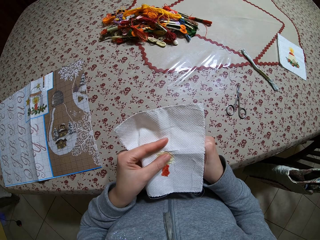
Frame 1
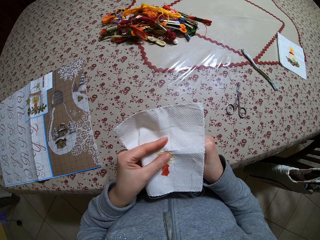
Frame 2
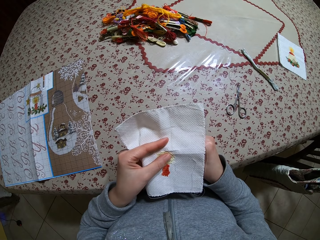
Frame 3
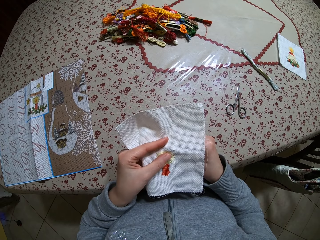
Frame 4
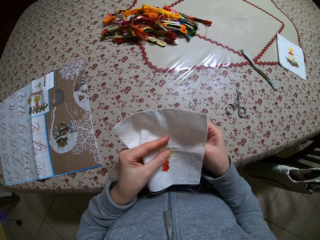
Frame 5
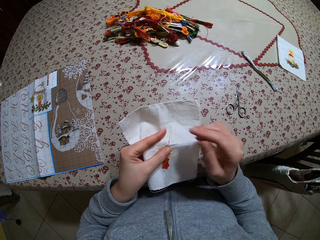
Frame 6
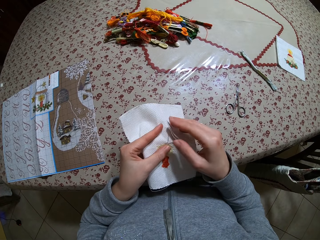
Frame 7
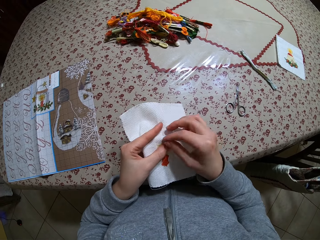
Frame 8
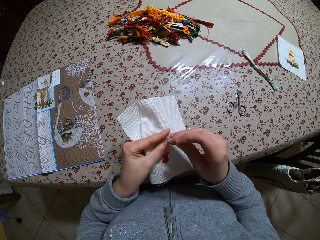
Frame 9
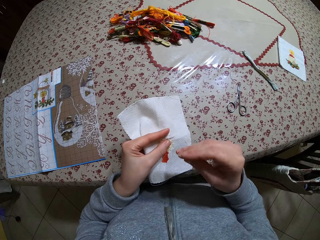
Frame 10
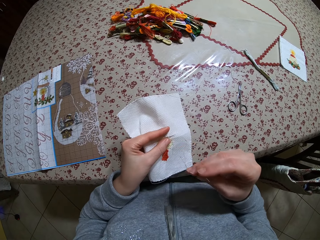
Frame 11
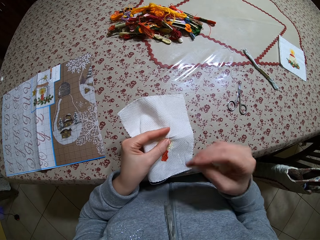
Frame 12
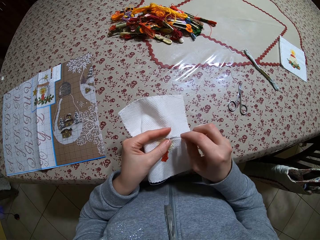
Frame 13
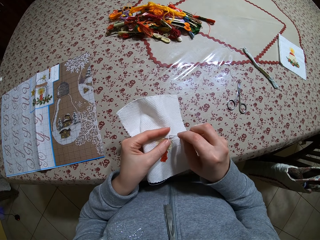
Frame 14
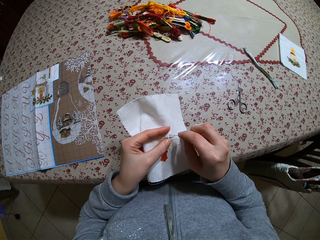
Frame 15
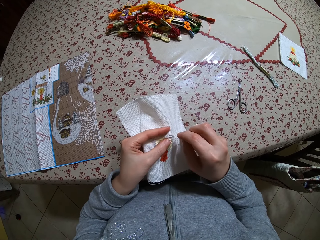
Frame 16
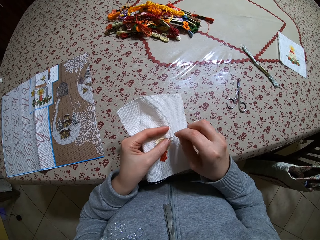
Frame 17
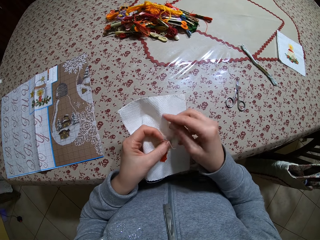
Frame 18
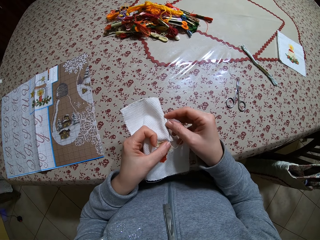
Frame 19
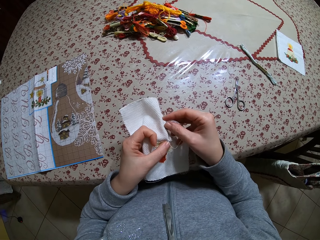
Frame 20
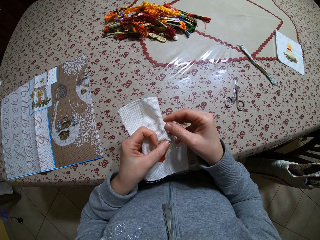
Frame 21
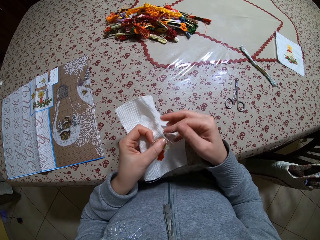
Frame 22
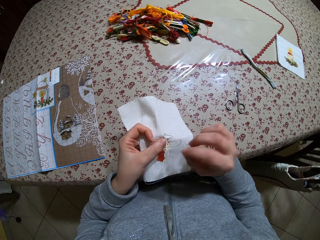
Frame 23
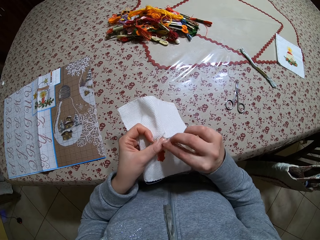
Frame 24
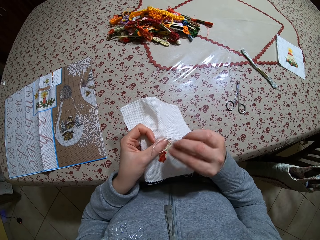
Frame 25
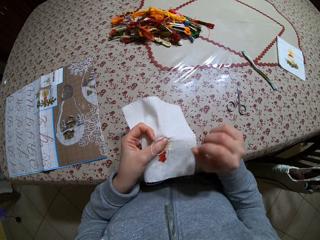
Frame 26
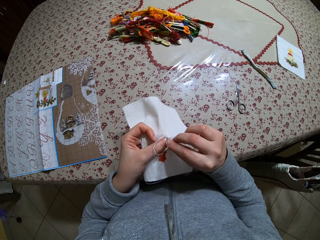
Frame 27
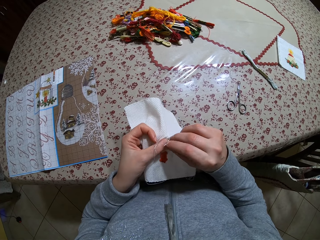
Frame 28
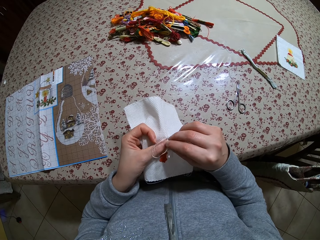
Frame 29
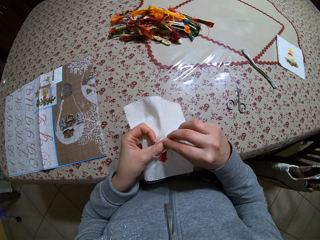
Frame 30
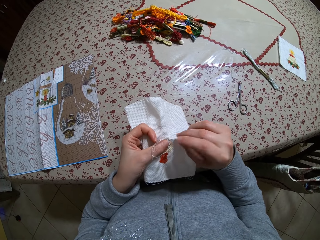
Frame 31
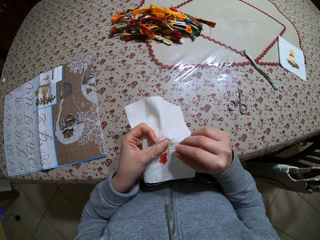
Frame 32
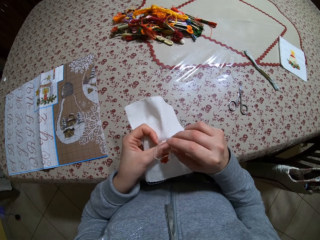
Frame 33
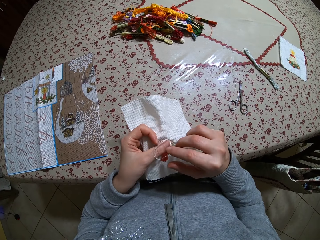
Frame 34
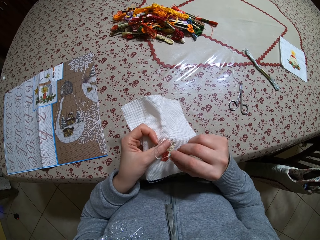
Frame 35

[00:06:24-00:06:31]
The camera wearer sews the cloth.

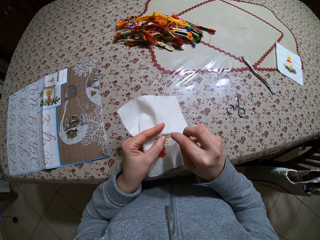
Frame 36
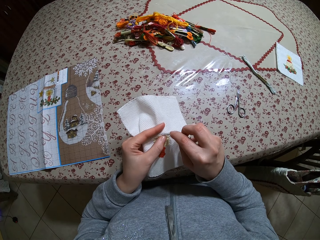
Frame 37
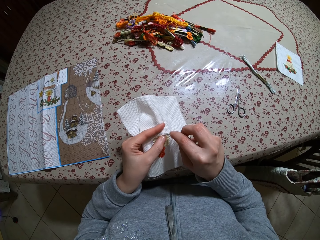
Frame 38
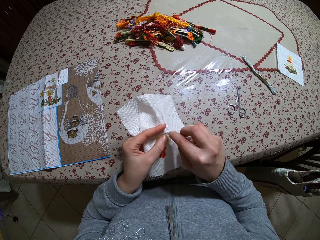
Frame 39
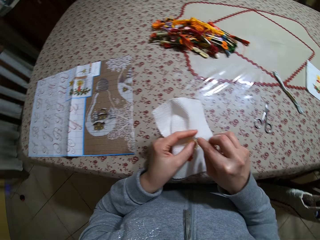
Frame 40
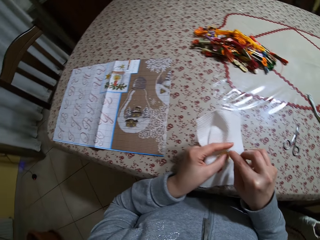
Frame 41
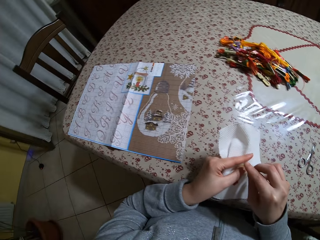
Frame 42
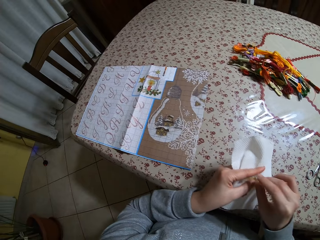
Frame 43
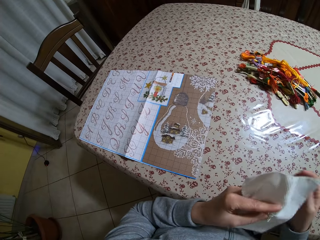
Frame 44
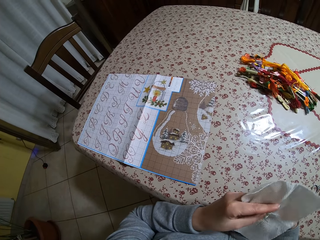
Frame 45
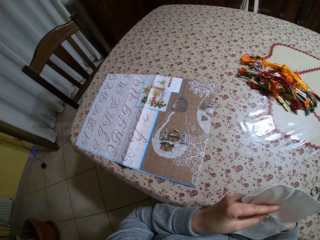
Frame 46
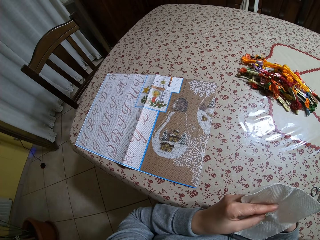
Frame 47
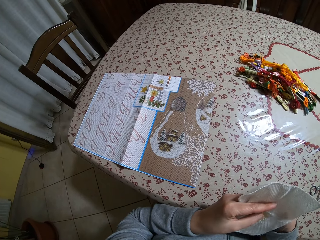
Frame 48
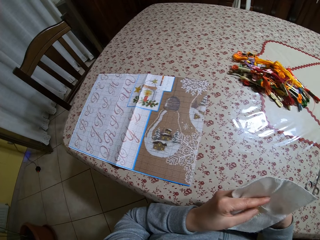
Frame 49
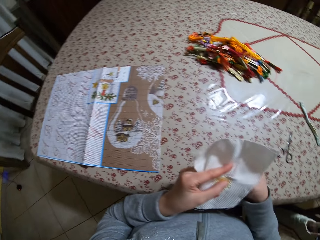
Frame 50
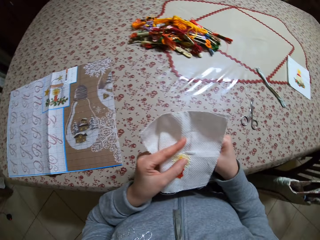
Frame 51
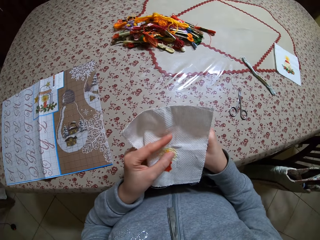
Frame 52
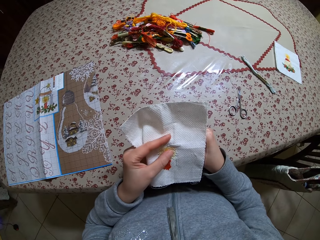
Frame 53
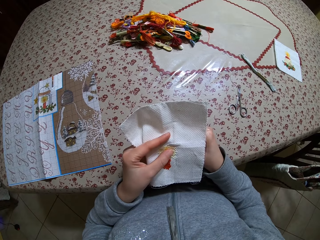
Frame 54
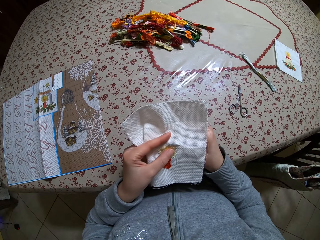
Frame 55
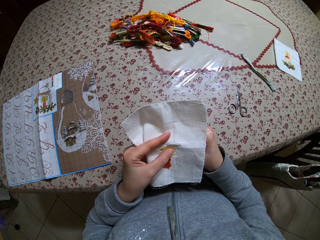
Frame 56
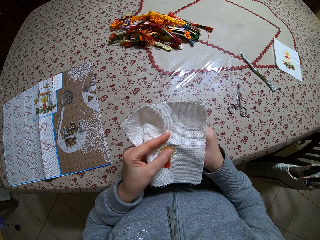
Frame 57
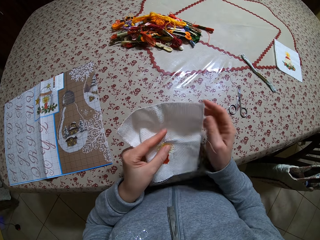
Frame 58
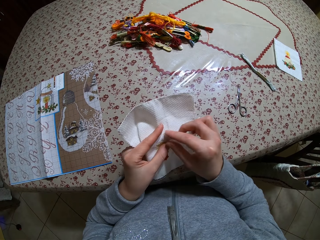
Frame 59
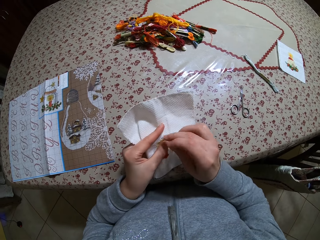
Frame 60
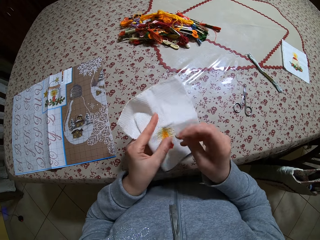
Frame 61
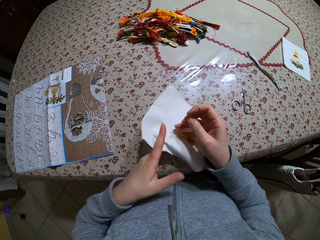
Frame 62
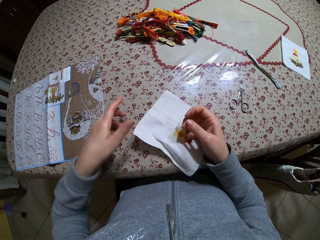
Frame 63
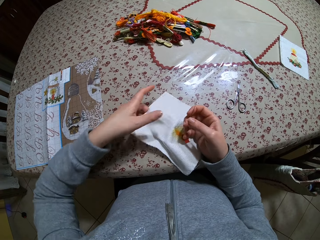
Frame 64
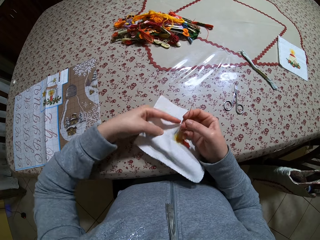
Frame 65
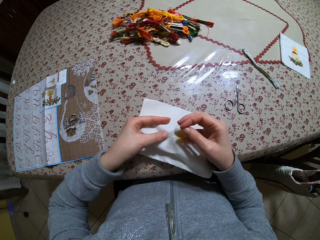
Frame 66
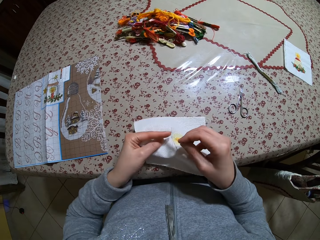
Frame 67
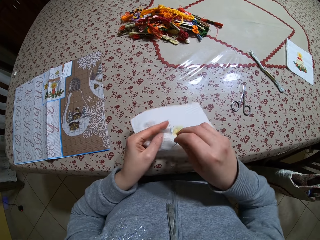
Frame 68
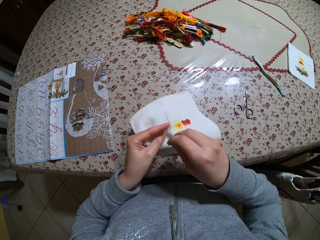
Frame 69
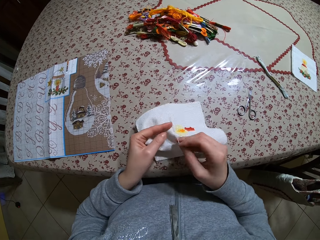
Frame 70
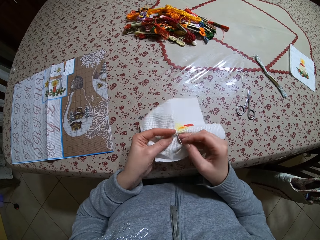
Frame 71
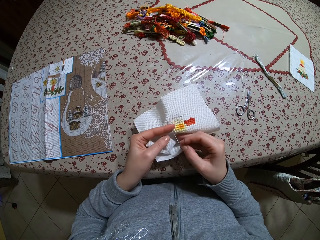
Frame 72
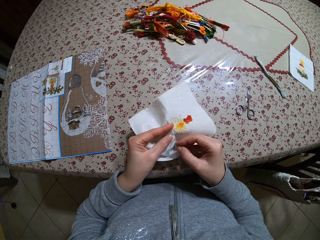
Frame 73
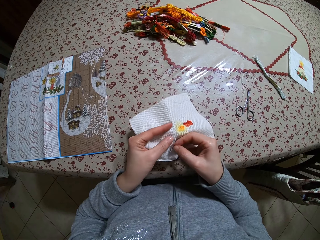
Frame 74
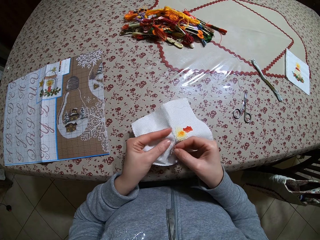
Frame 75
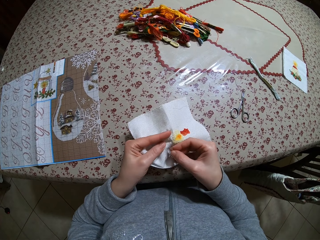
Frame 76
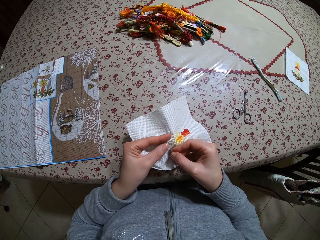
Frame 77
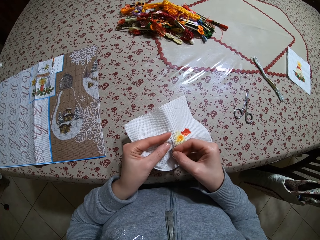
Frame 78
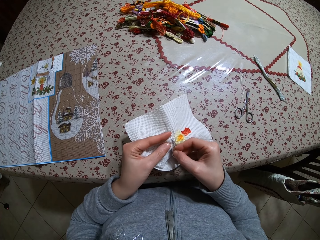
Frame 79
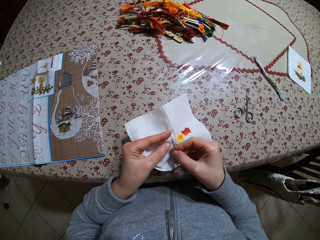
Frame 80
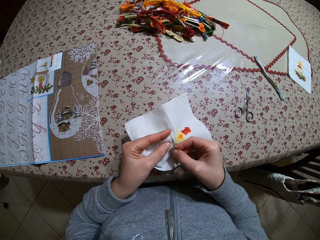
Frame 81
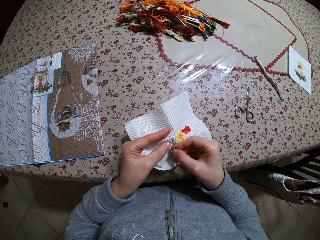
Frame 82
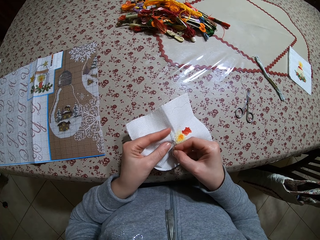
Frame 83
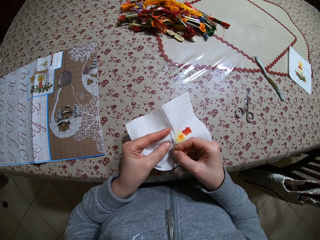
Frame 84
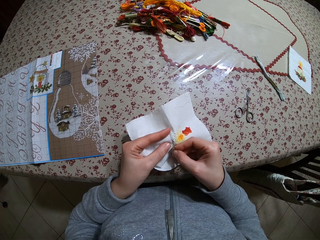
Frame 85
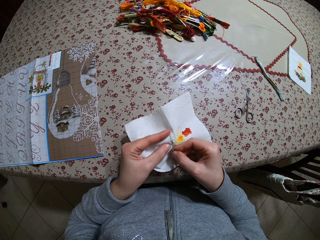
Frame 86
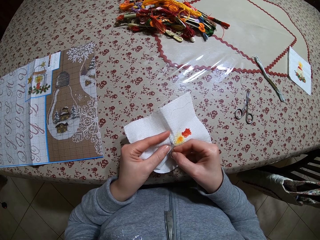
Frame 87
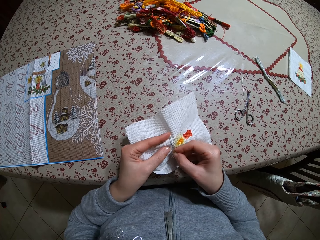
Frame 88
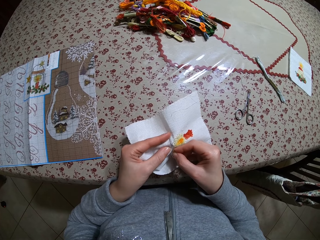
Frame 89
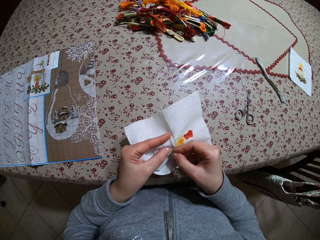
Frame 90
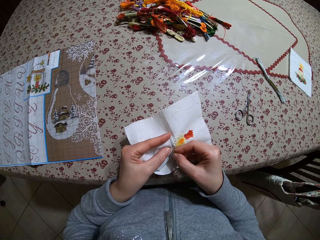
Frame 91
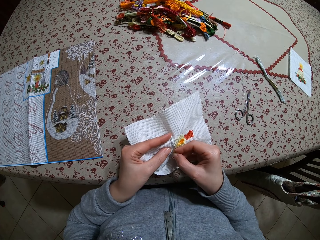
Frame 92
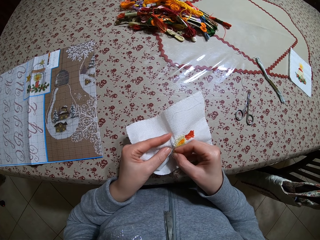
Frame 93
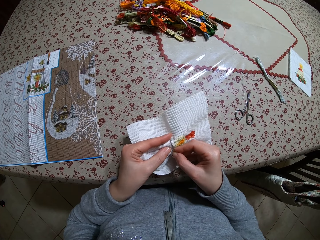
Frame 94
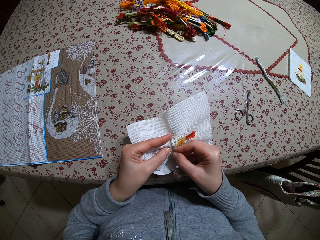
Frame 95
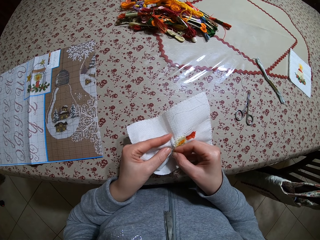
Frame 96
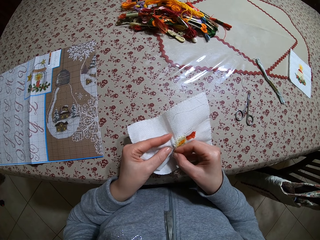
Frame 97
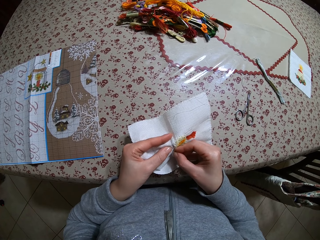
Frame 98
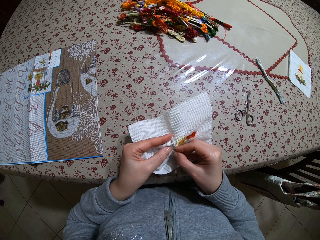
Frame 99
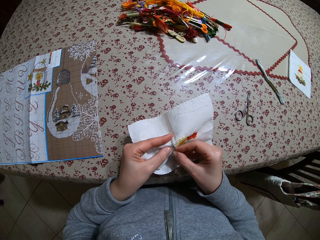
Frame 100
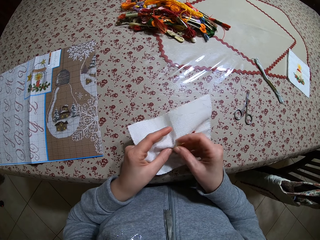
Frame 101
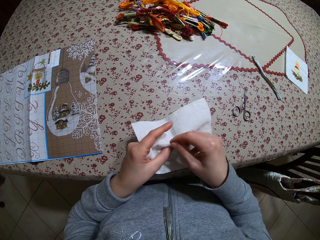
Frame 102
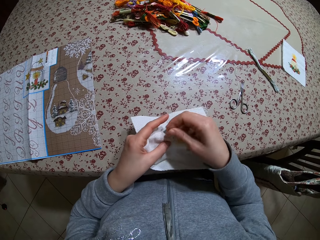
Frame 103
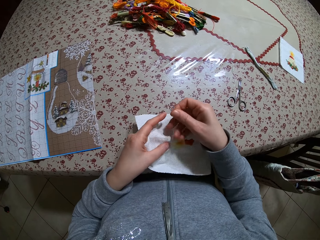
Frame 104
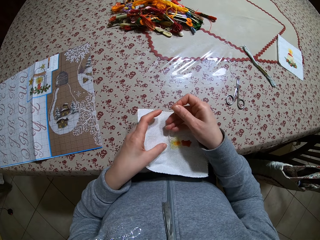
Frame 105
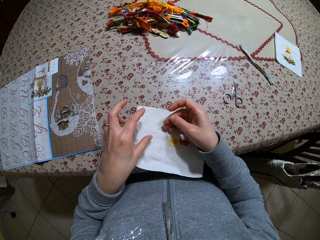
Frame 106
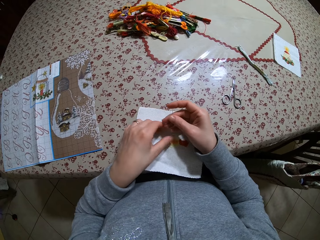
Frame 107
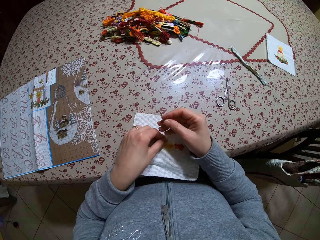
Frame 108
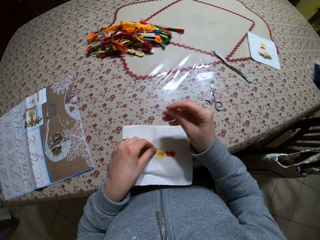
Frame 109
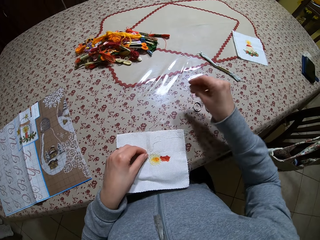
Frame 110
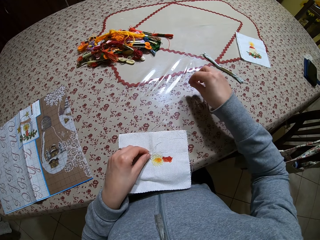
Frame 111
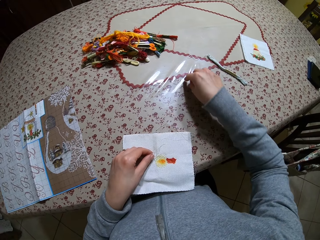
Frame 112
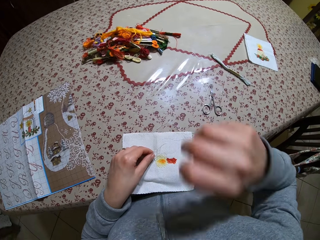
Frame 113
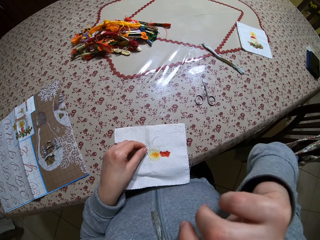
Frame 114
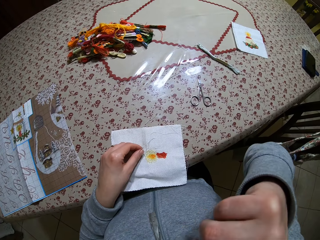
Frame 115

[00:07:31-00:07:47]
The camera wearer looks at the pictures on the paper. She sews the cloth. She turns the fabric piece with both hands. She puts a cloth on the table. She sews on the fabric piece with the threaded needle in her right hand. She holds a loose thread on the fabric with her left hand. She puts a cloth on the table. She reaches for the cuticle scissors on the table with her right hand. She drops a needle on the table. She touches her face with her right hand.
